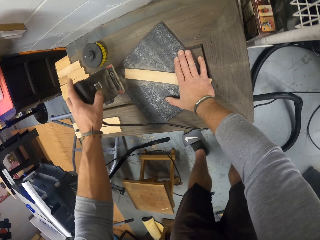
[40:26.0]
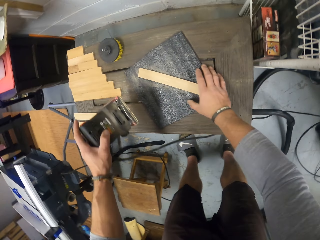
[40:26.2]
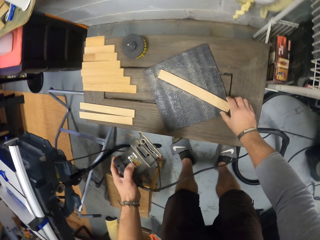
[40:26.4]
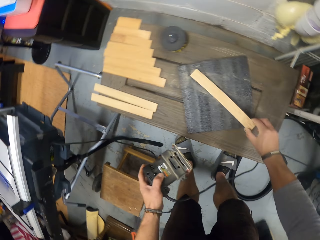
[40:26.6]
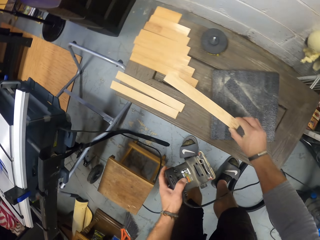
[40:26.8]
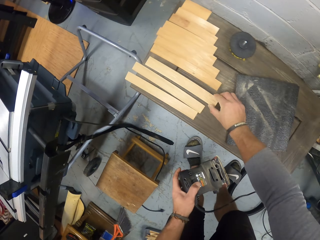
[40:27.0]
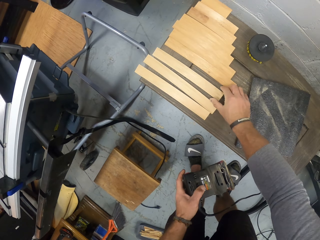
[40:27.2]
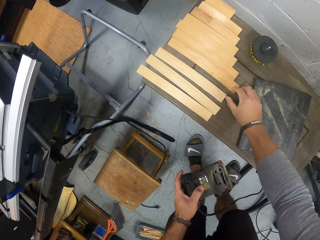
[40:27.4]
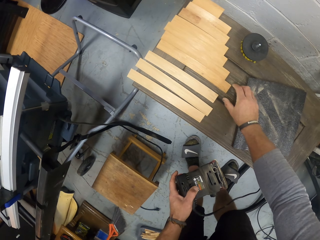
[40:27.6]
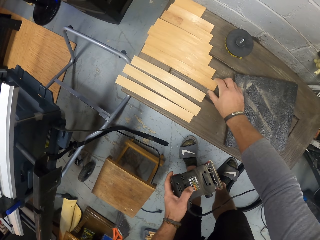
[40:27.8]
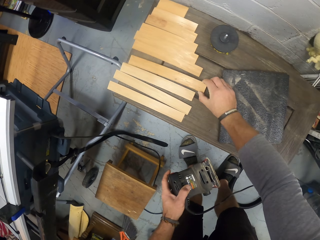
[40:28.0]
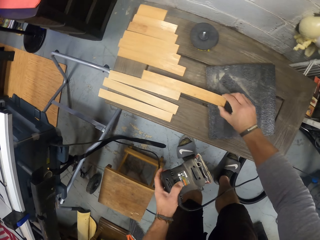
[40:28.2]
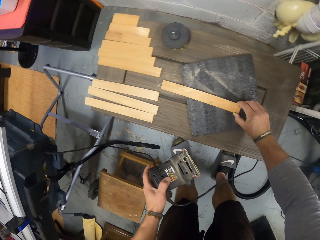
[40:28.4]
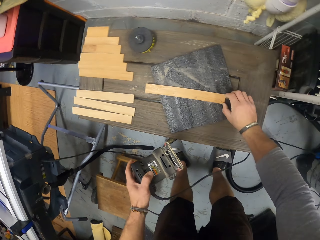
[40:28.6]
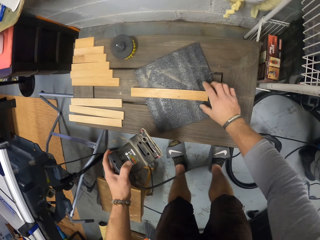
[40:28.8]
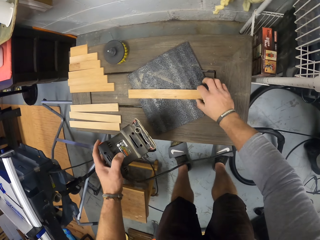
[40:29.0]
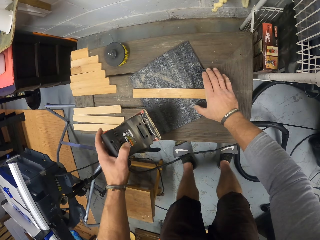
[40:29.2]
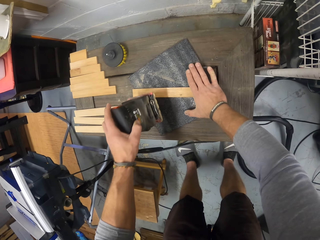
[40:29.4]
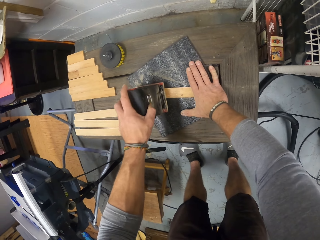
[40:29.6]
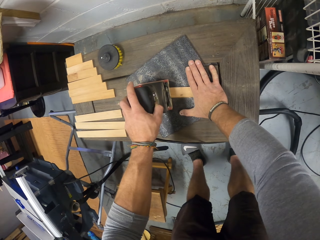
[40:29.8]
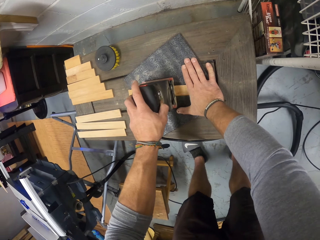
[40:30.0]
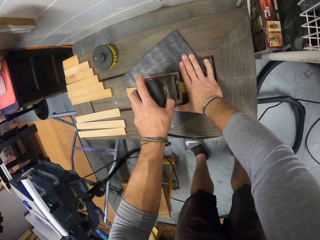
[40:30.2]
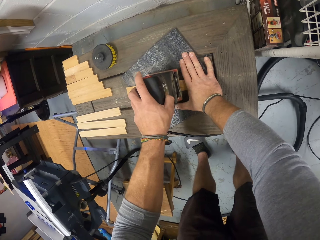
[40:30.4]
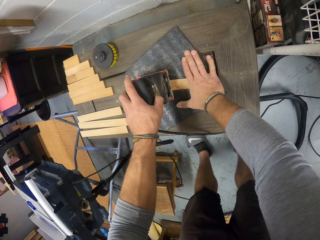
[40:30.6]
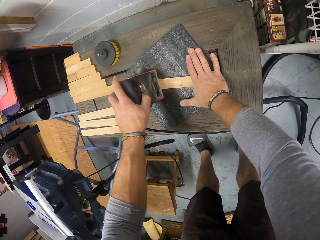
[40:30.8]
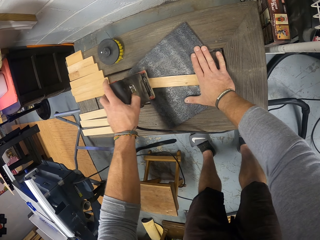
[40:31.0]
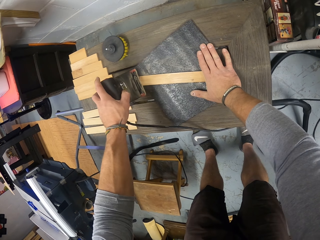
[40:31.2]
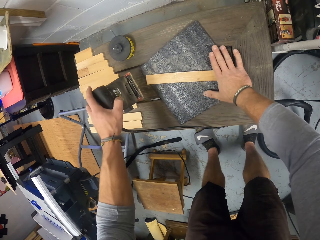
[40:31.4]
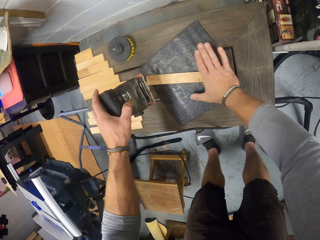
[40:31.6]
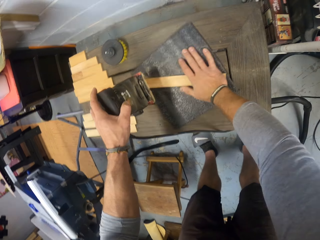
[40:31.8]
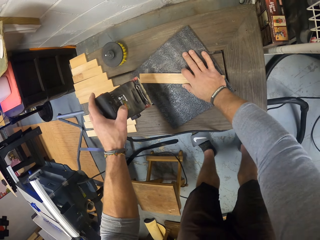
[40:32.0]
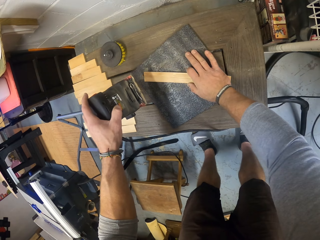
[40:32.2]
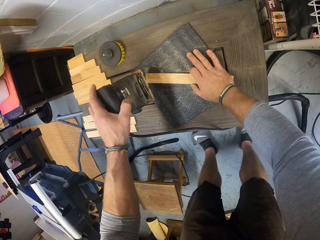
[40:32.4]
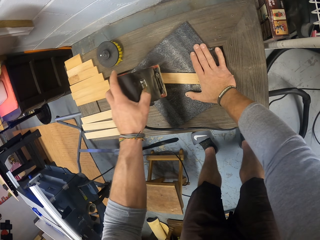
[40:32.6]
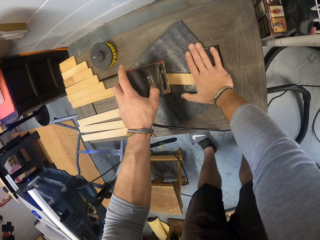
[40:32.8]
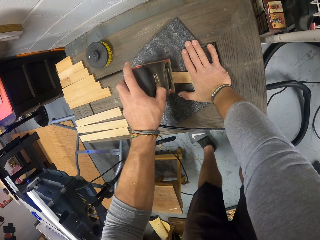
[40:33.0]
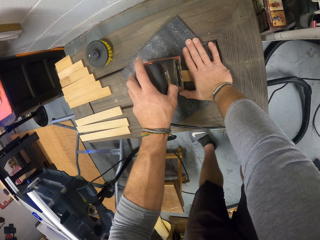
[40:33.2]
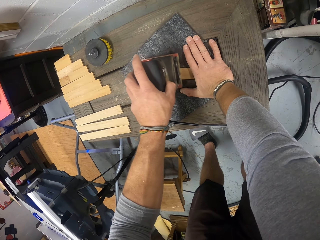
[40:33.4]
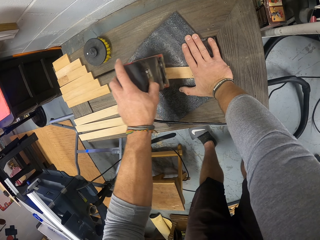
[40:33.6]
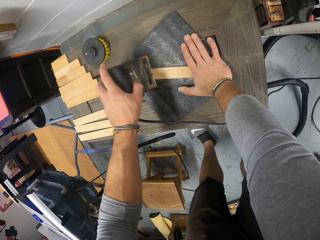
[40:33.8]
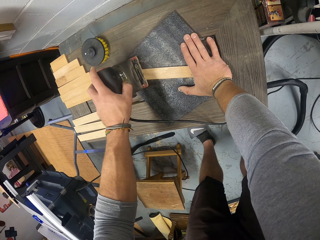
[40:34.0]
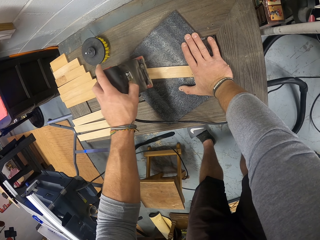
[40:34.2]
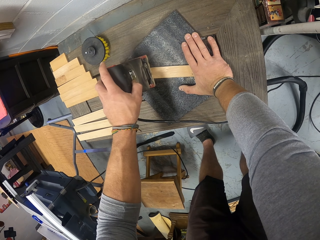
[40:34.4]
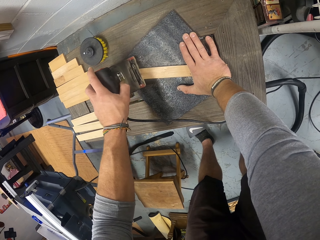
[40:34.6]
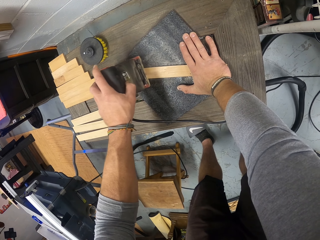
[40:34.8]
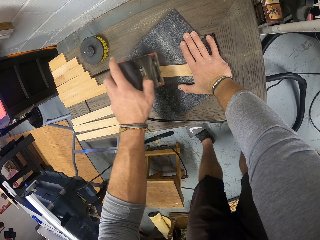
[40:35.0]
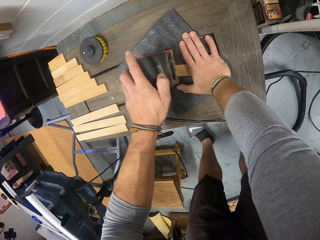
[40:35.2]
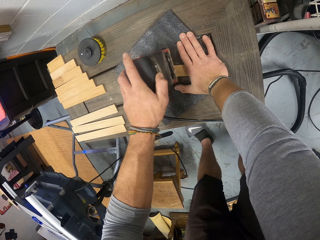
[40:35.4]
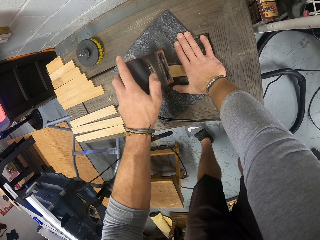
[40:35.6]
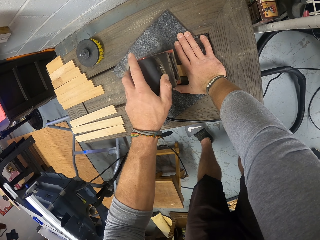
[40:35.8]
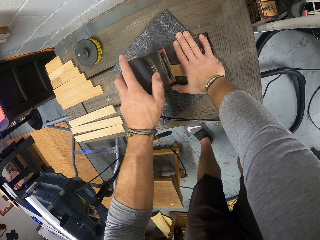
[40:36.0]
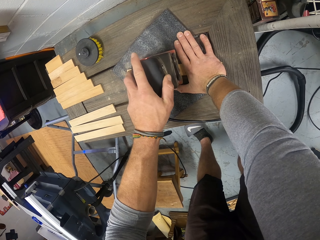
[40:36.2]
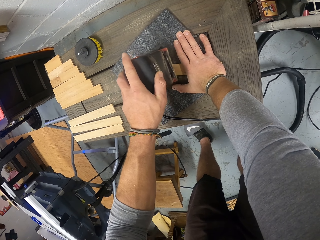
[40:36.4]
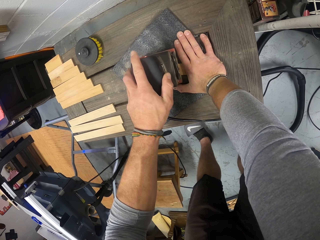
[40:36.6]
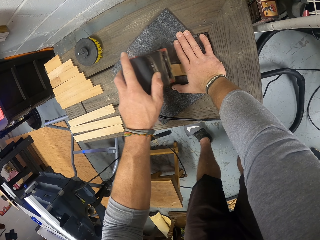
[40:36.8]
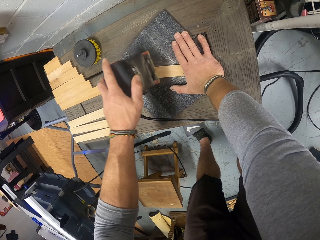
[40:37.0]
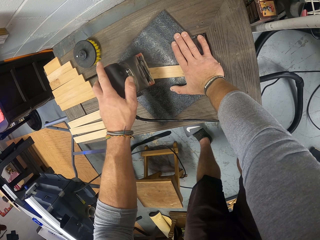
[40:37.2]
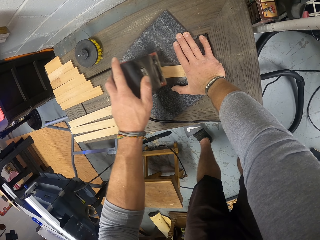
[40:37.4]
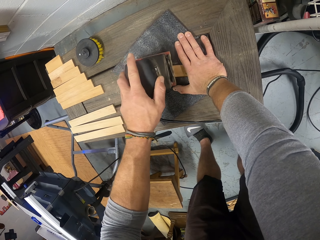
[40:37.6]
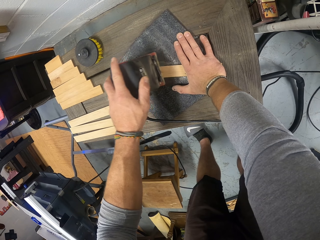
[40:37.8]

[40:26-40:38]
The camera wearer picks the plank from the sand paper on the bench with his right hand. He lifts the sander machine. He drops the plank on the bench with his right hand. He picks a plank from the bench with his right hand. He places the plank on the sand paper on the bench with his right hand. He shifts the plank on the sand paper on the bench with his right hand. He places his right hand on the plank on the sand paper on the bench. He places the sander machine on the wood. He files the plank with the electric sander in his left hand. He shifts the plank on the sand paper on the bench with his right hand. He places his right hand on the plank on the sand paper on the bench. He files the plank with the electric sander in his left hand.

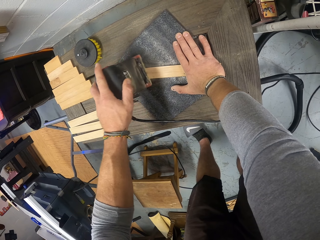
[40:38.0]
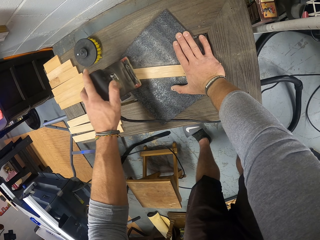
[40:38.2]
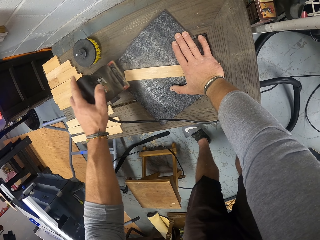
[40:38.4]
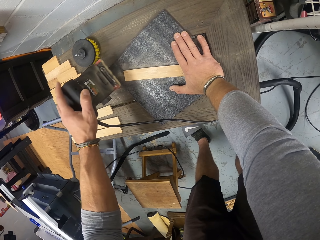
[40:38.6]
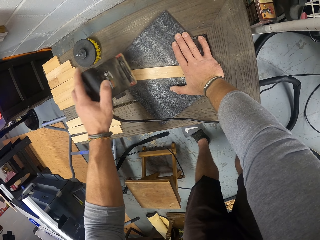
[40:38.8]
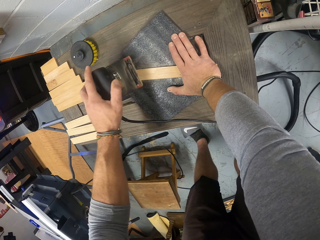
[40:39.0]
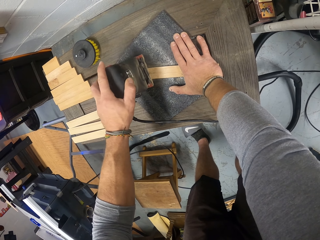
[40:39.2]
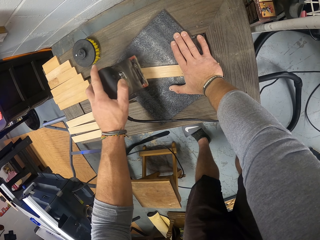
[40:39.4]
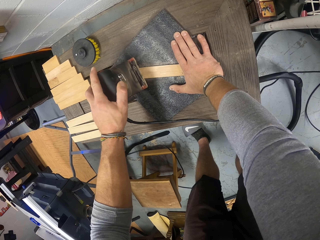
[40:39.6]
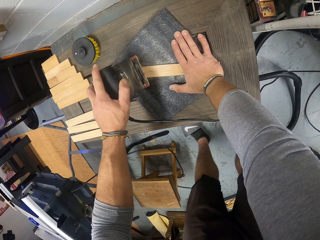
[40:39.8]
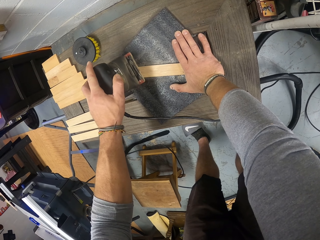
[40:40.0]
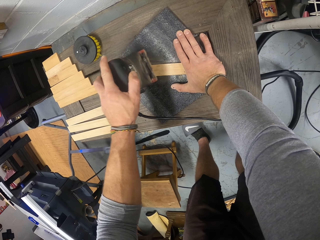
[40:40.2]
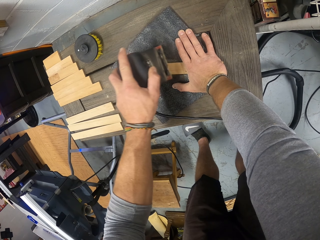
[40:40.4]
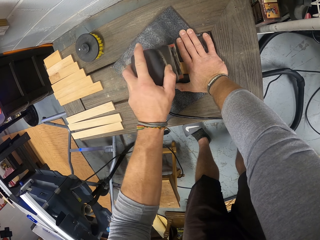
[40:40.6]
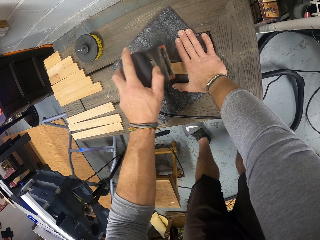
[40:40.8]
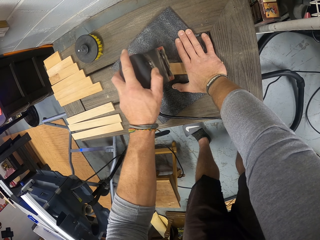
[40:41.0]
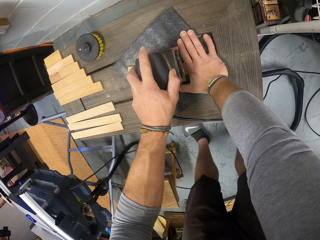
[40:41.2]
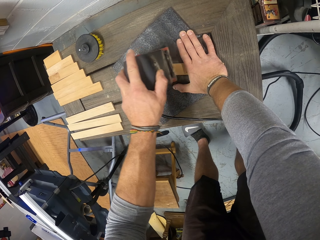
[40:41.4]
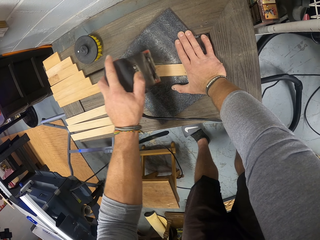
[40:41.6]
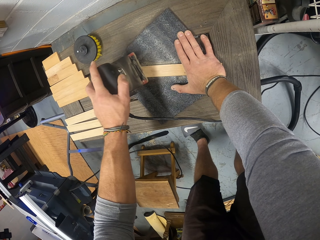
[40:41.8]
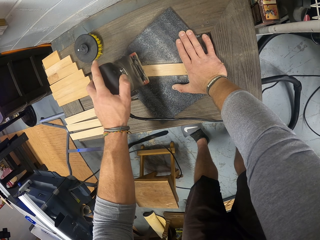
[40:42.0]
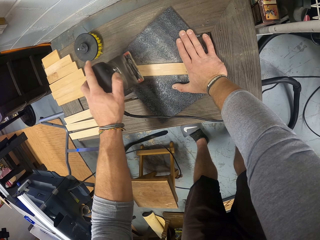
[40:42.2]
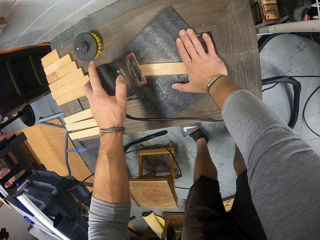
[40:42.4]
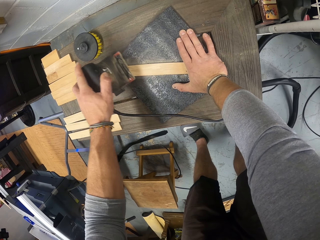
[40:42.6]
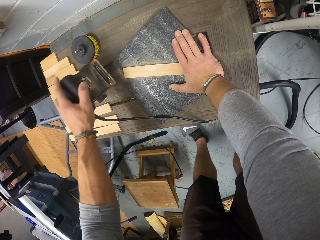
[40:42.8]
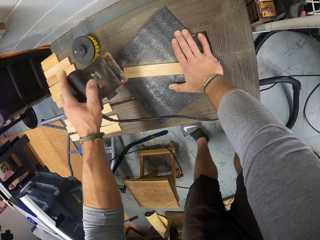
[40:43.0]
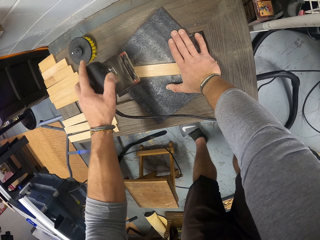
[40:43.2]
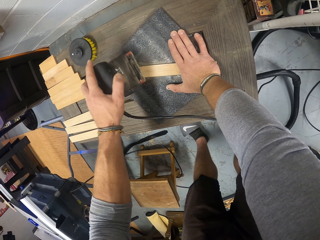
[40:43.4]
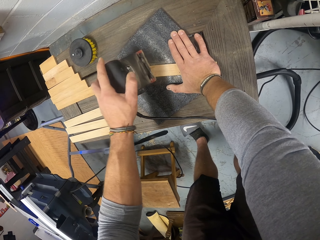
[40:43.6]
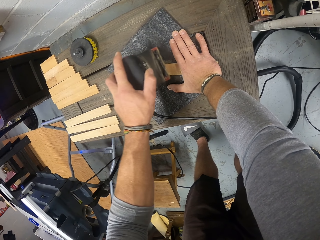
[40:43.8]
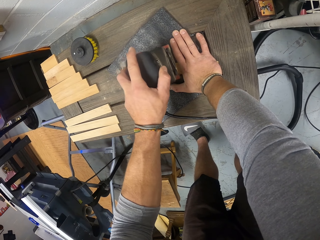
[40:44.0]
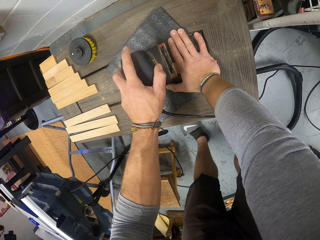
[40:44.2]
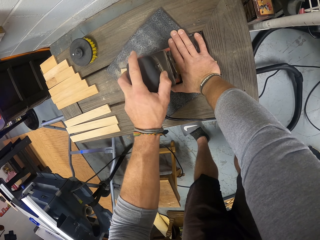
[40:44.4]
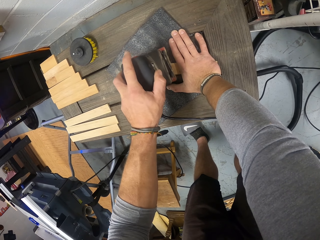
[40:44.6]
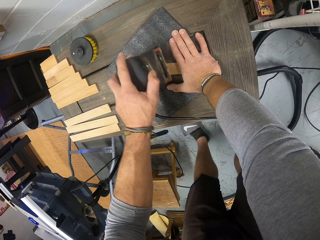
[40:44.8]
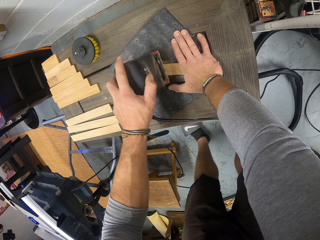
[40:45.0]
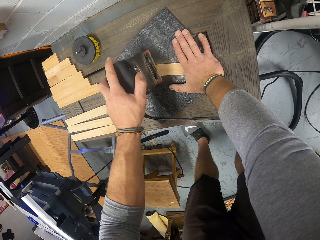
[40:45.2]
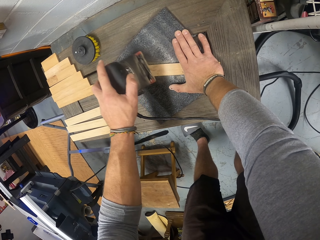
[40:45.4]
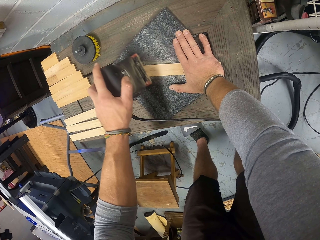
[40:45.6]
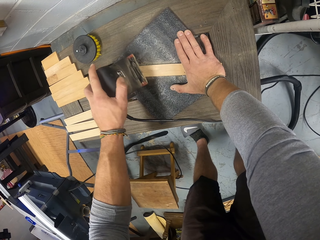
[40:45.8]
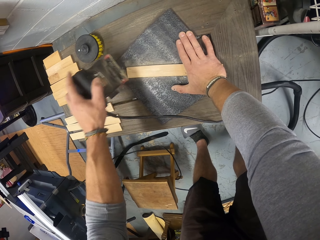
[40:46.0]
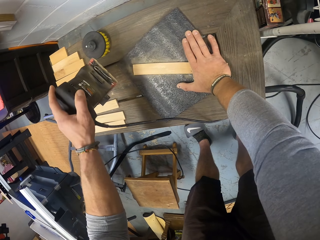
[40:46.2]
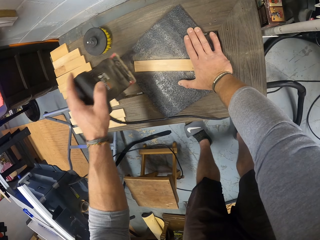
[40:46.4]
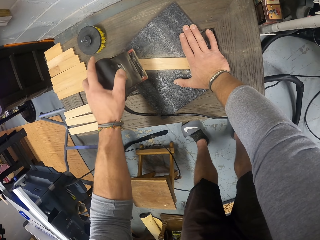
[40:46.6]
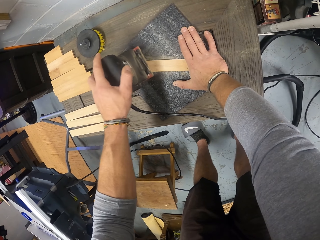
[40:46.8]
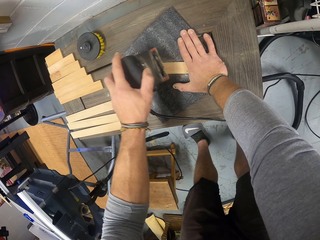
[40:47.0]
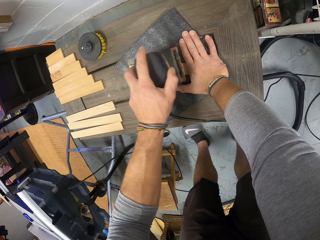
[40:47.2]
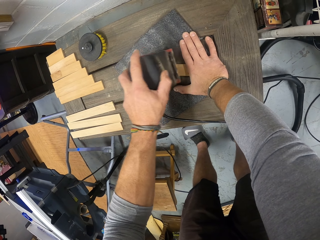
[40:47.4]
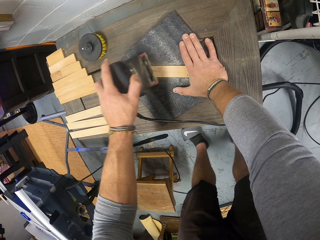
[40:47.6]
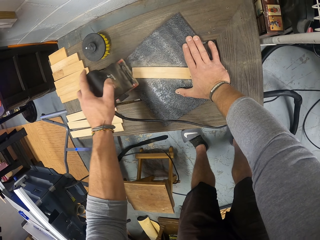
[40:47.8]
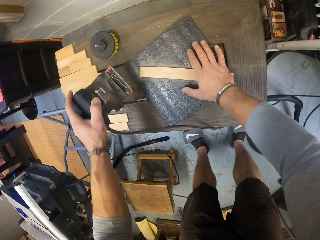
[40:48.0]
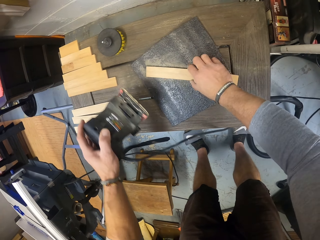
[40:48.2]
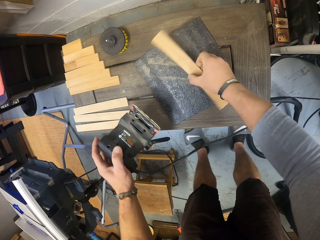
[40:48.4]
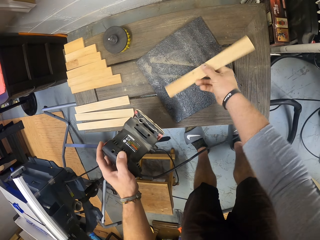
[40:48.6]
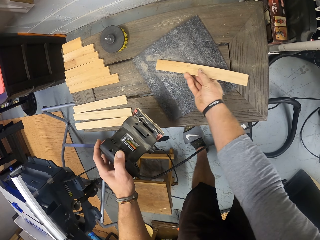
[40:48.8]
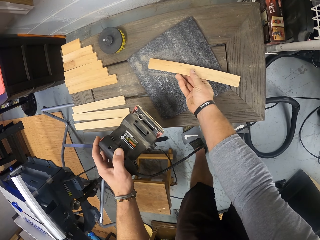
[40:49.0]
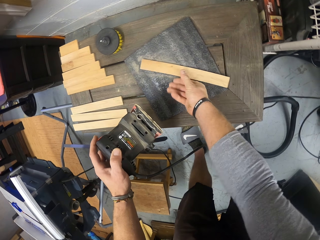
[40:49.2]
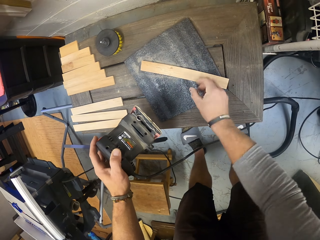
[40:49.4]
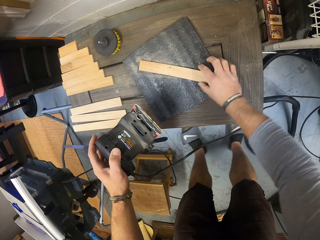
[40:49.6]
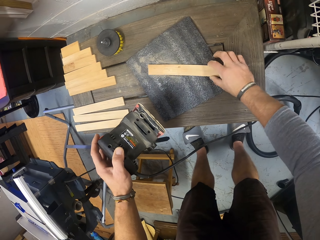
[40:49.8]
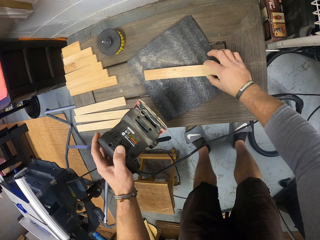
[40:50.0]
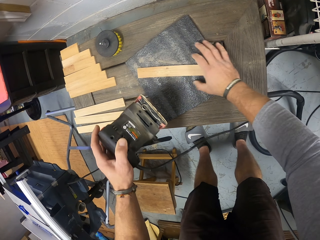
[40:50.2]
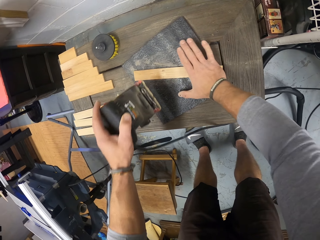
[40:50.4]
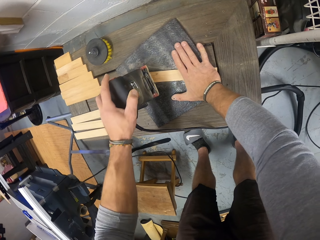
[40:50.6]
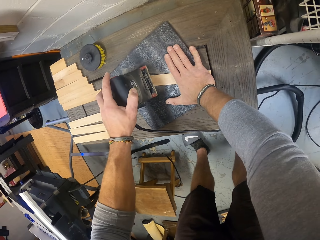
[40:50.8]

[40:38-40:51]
The camera wearer turns the wood with his right hand.
